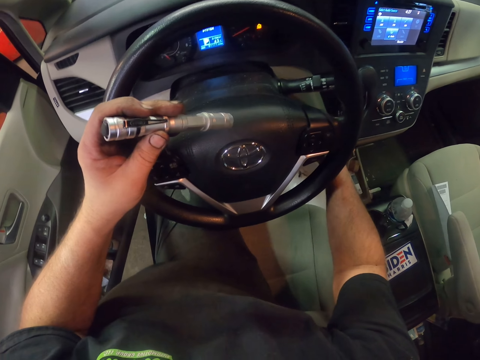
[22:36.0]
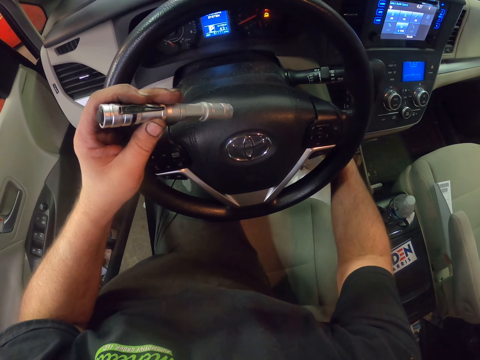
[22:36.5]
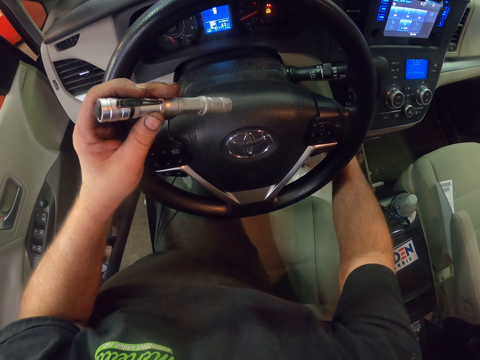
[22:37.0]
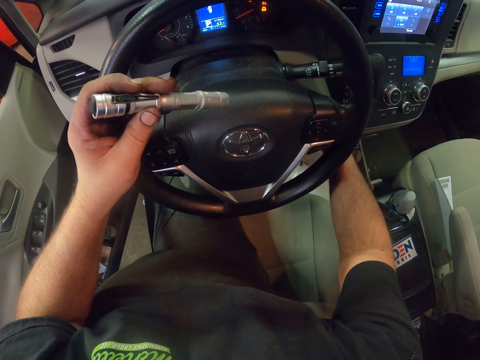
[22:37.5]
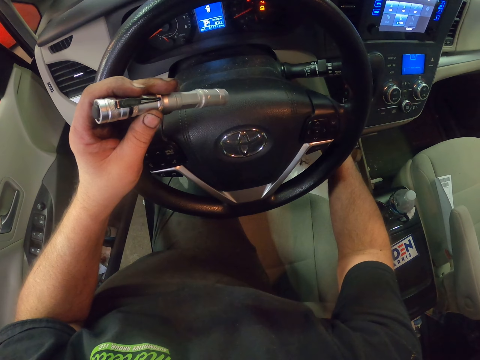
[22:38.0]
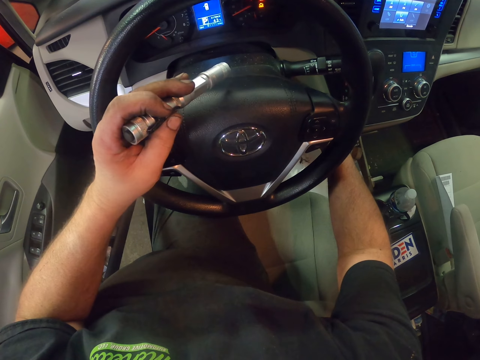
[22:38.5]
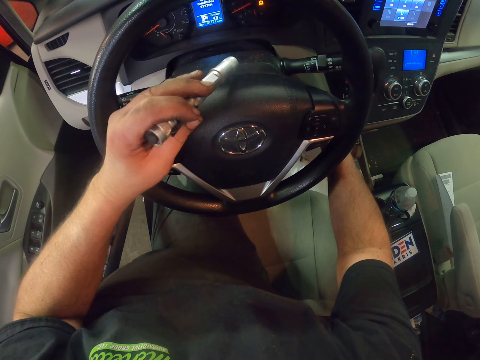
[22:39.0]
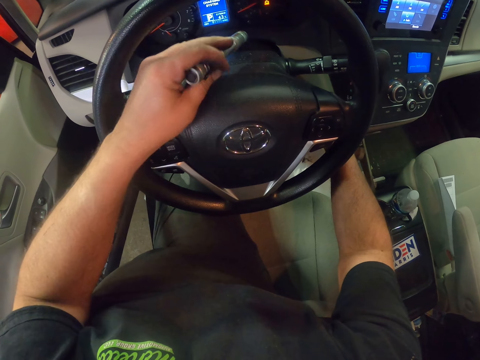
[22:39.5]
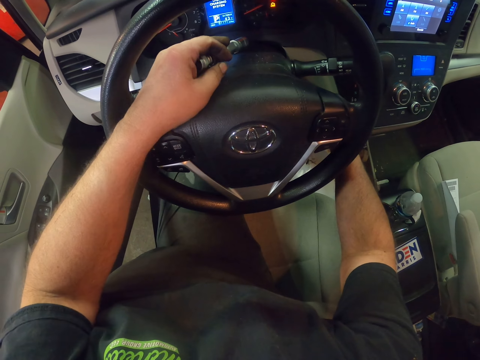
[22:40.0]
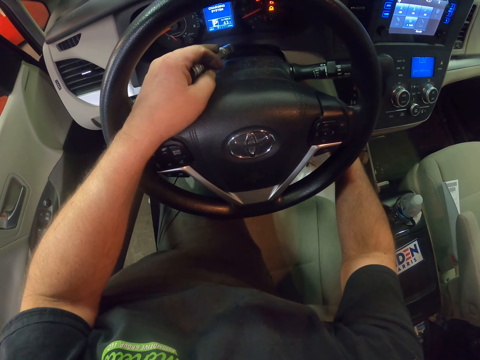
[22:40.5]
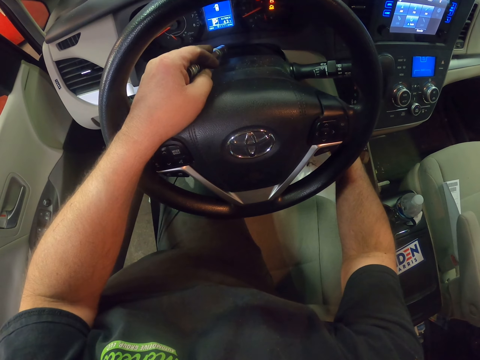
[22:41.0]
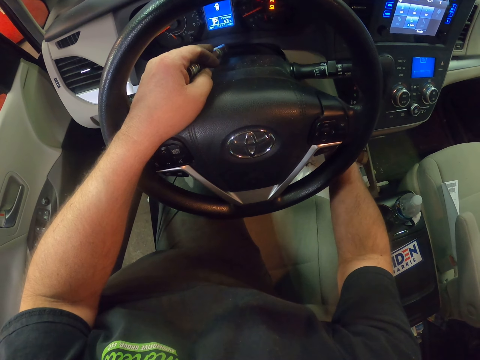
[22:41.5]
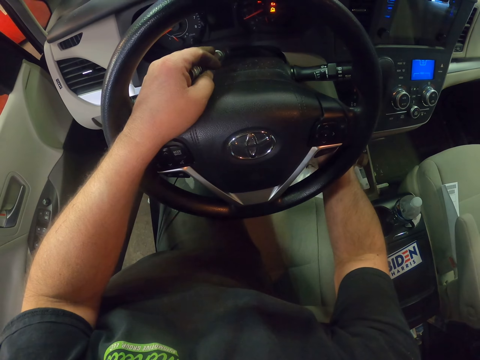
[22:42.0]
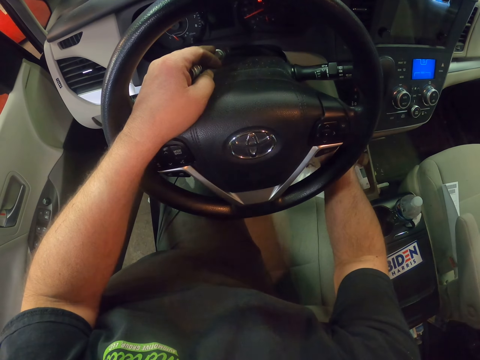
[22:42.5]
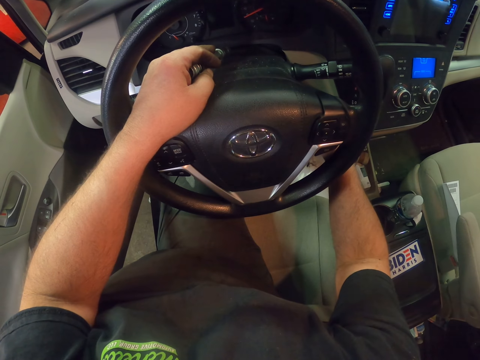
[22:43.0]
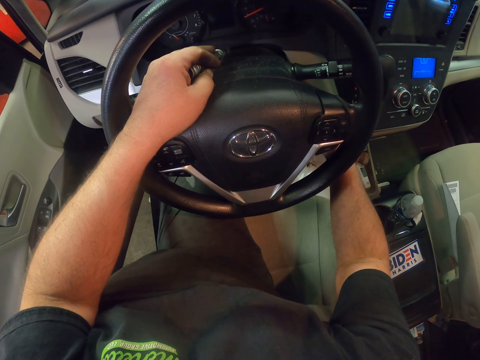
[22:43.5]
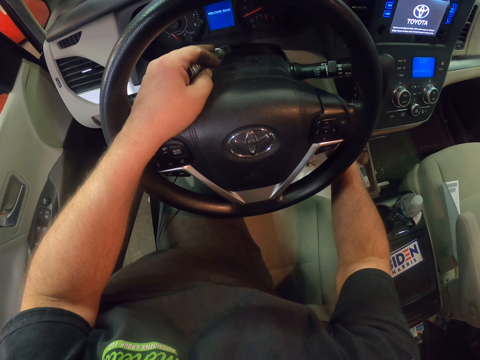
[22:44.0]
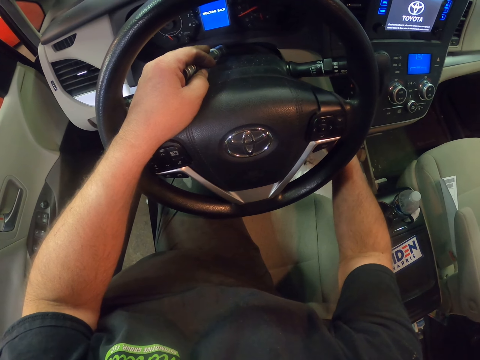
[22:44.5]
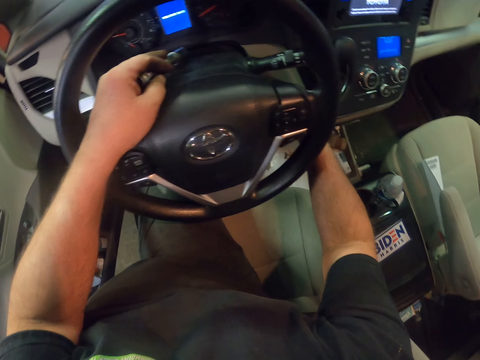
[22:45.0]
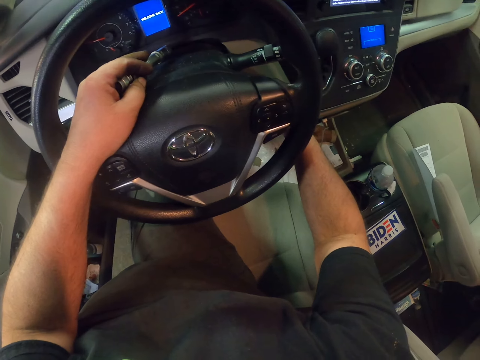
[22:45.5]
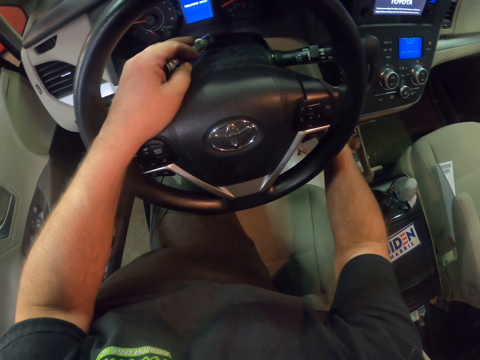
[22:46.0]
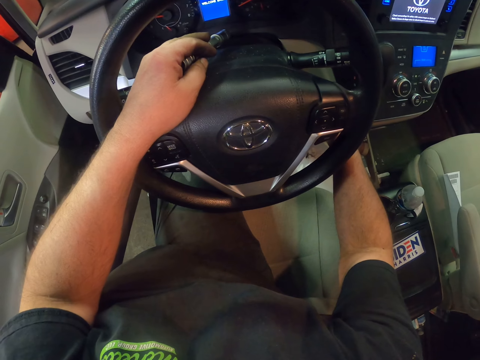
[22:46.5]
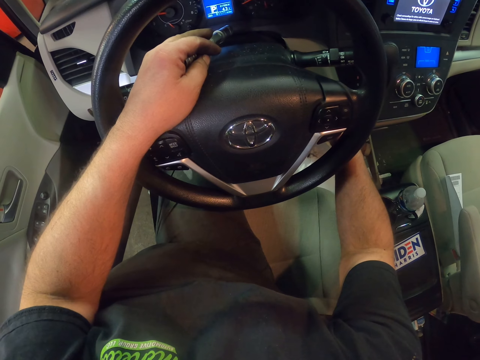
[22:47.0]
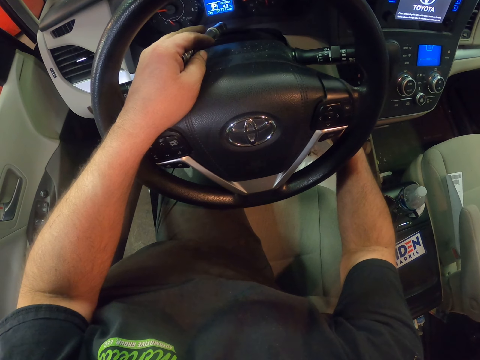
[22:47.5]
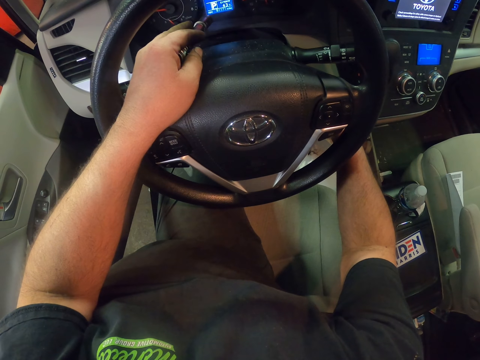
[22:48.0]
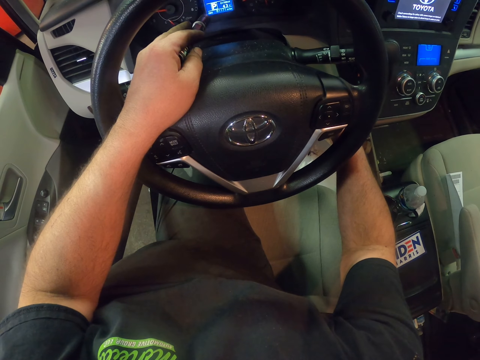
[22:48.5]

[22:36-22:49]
The camera wearer turns off the engine. They turn on the engine. They turn off something.

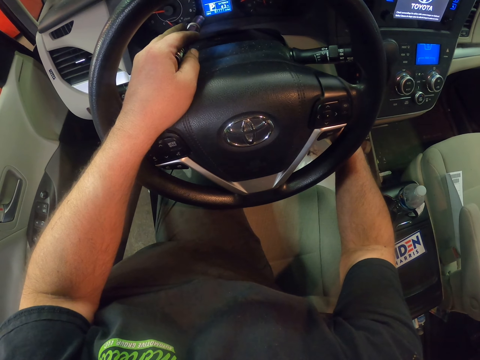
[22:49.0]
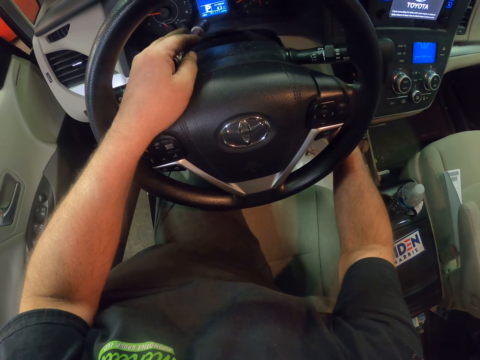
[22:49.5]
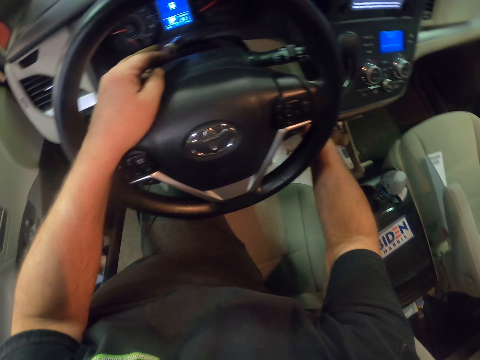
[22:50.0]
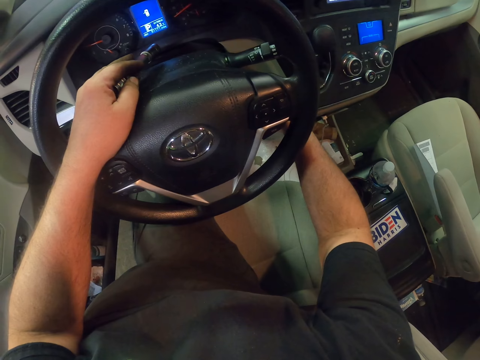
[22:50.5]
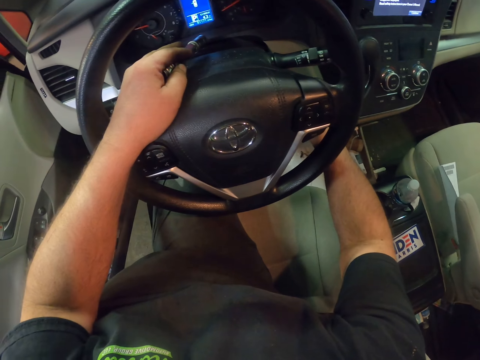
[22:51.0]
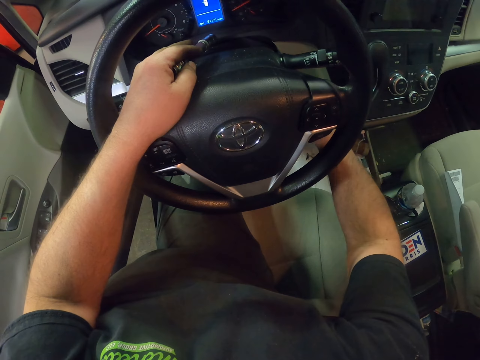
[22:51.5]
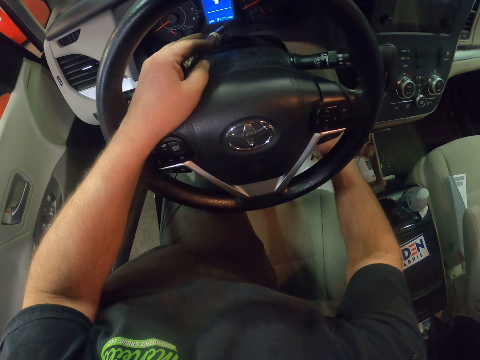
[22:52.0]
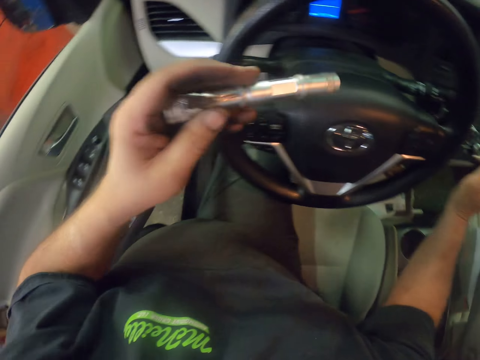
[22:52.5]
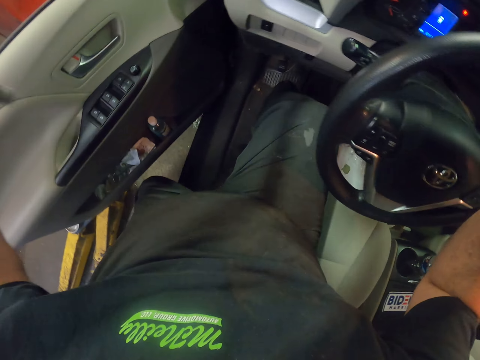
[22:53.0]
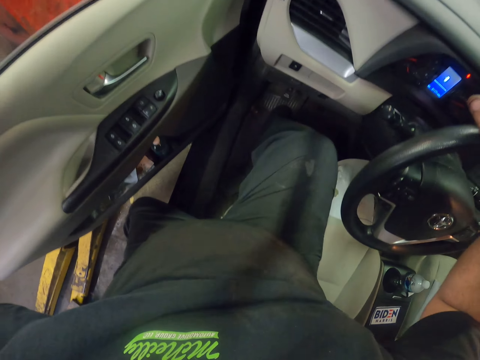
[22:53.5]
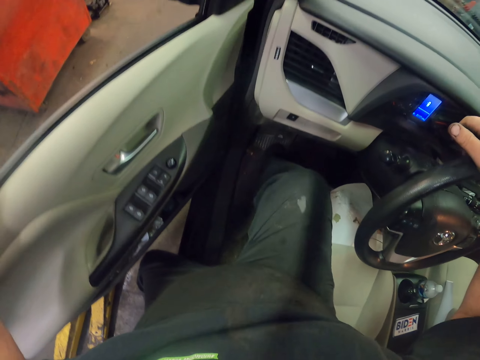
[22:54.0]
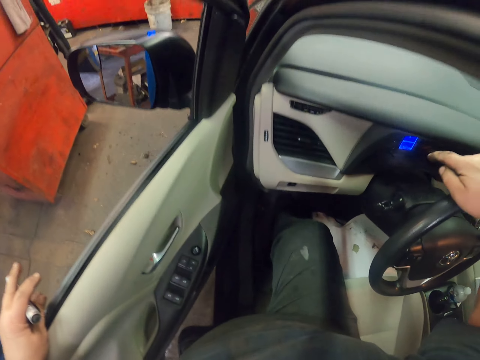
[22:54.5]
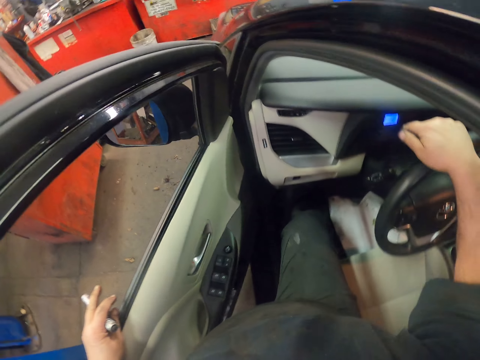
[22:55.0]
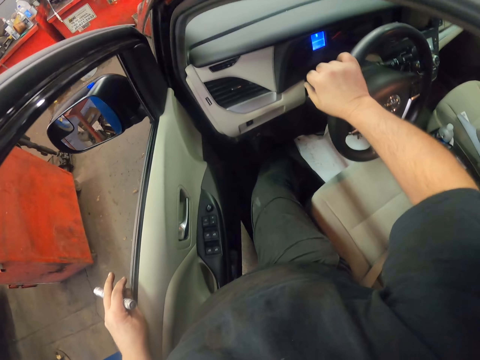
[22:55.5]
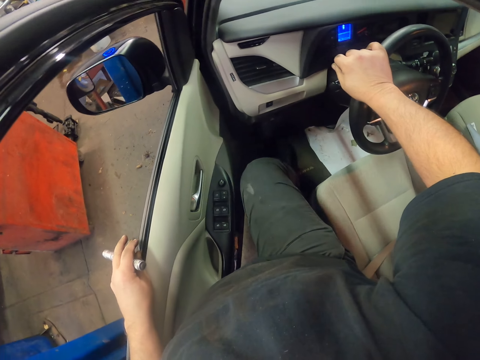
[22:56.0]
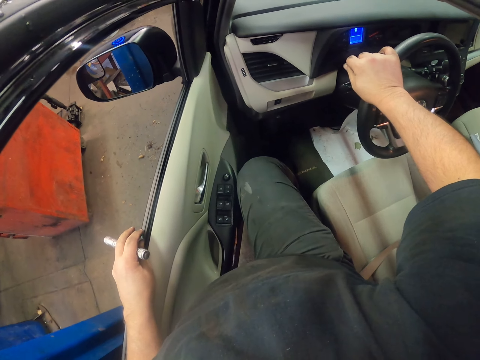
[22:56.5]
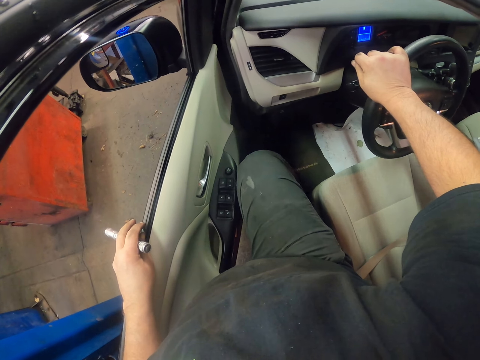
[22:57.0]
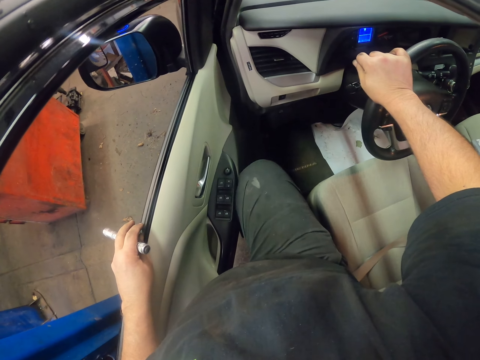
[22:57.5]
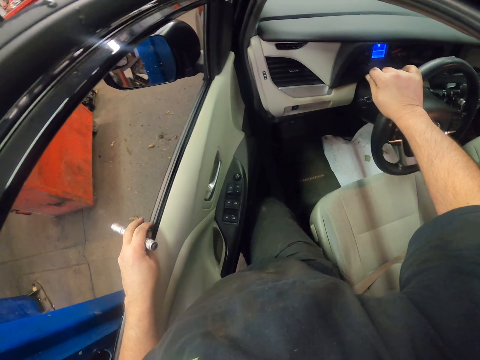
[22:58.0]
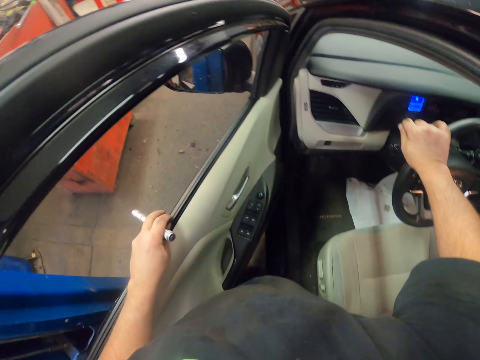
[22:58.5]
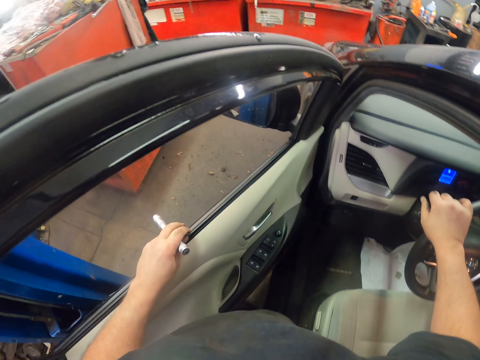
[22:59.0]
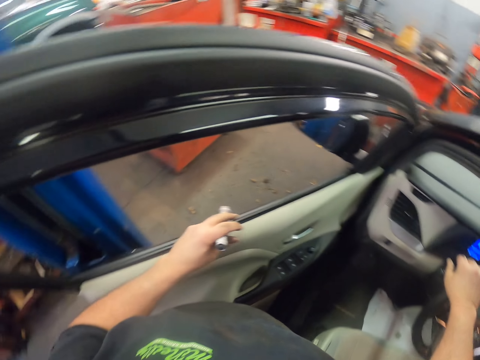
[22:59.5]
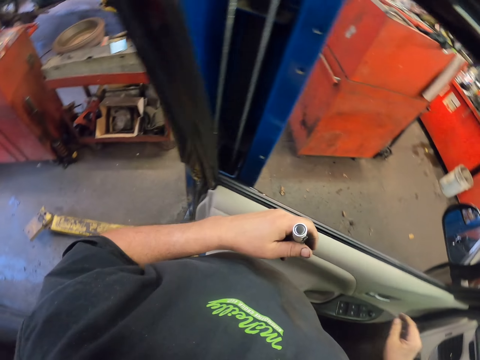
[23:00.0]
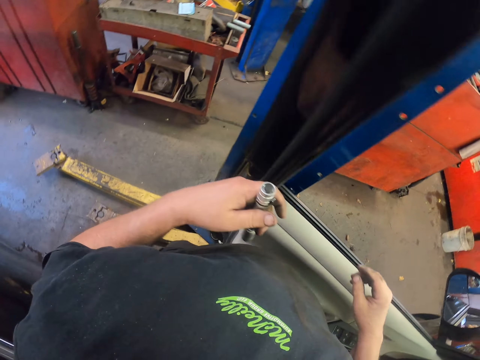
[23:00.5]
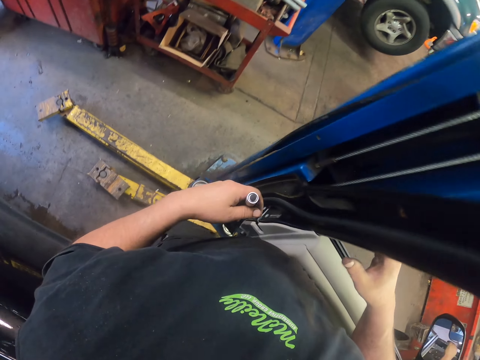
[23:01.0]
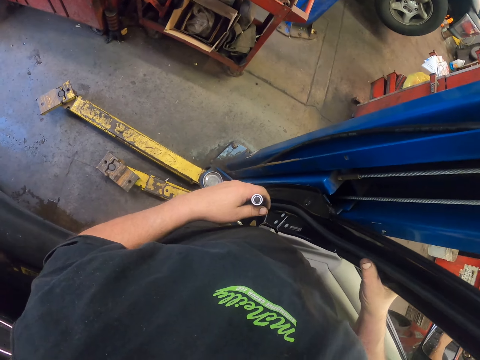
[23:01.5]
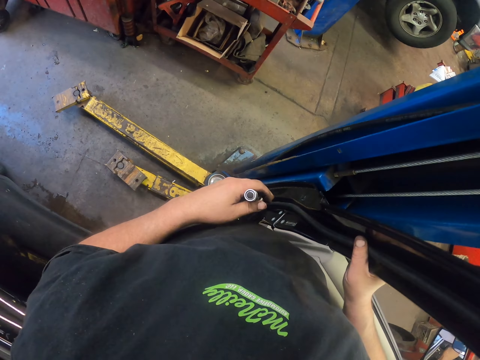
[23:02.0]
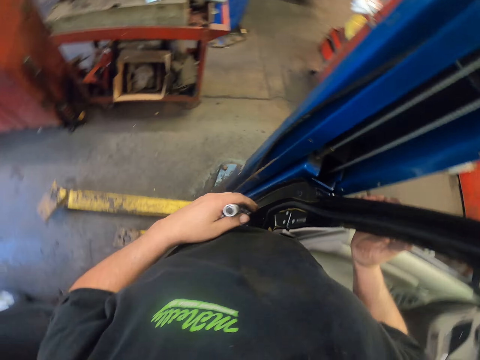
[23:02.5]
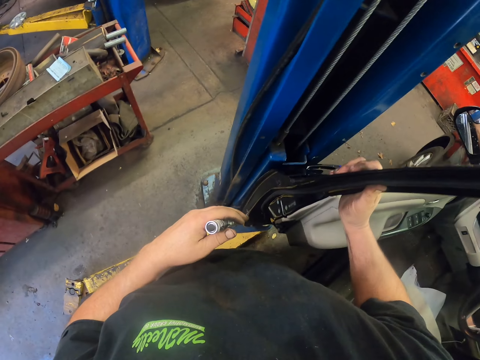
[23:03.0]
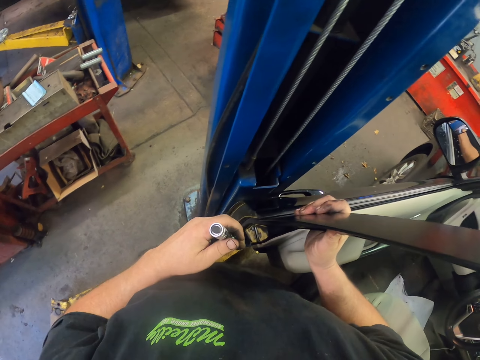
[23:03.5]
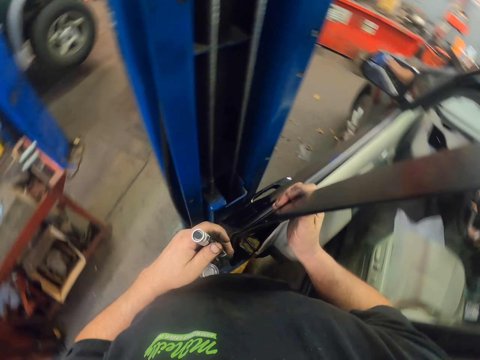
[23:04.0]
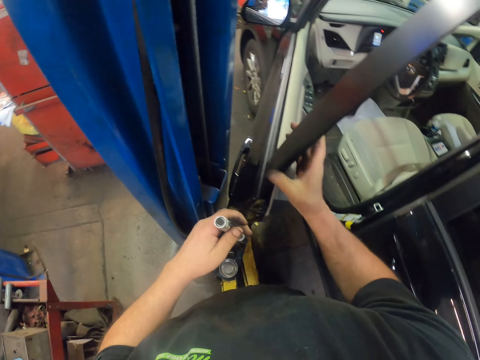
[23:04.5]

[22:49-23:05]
The camera wearer turns off the engine. They get out of the car. They hold the steering wheel. They hold the car's door.
